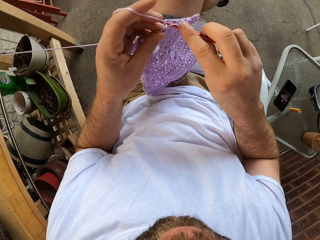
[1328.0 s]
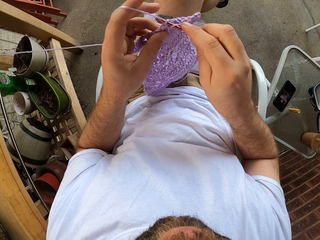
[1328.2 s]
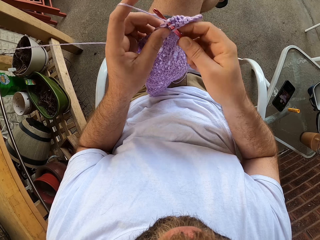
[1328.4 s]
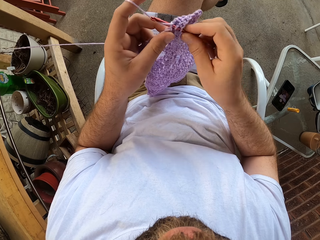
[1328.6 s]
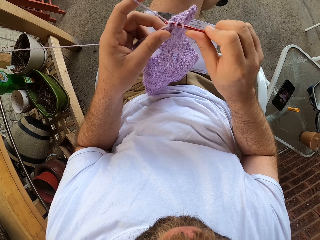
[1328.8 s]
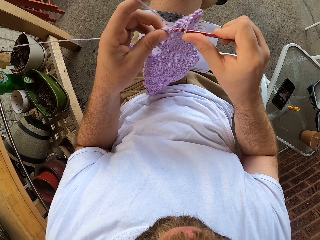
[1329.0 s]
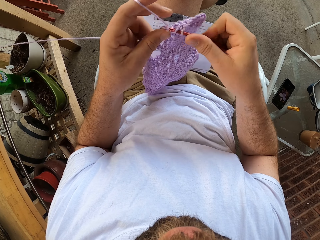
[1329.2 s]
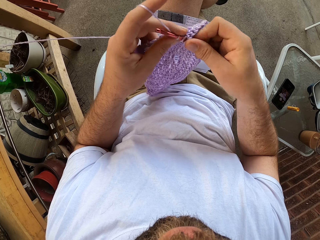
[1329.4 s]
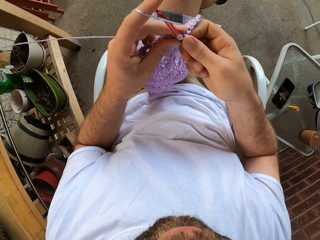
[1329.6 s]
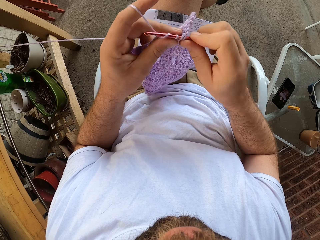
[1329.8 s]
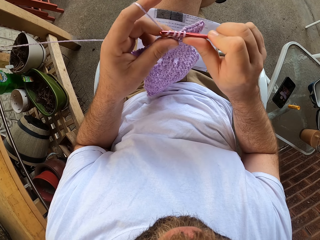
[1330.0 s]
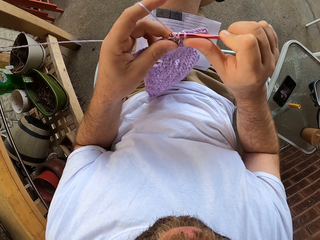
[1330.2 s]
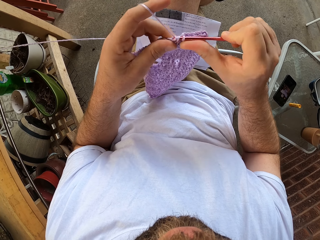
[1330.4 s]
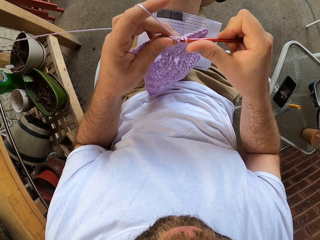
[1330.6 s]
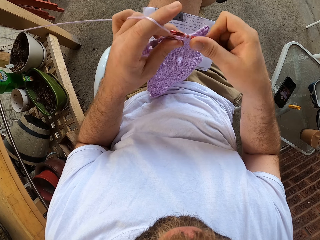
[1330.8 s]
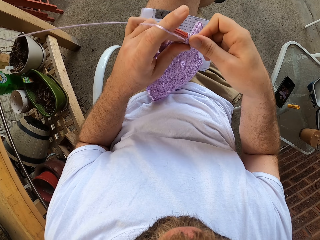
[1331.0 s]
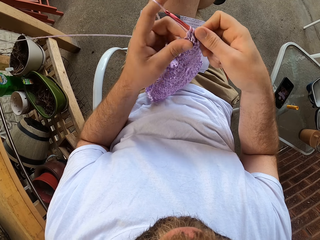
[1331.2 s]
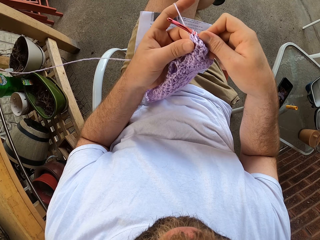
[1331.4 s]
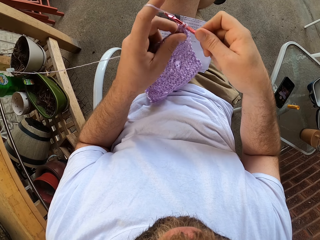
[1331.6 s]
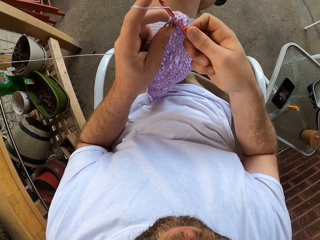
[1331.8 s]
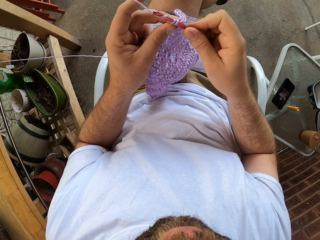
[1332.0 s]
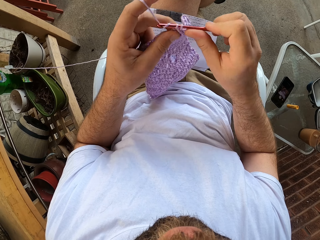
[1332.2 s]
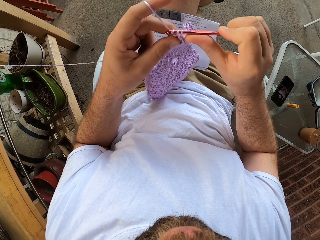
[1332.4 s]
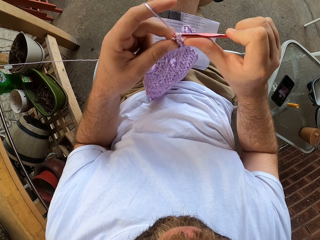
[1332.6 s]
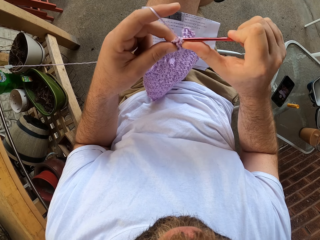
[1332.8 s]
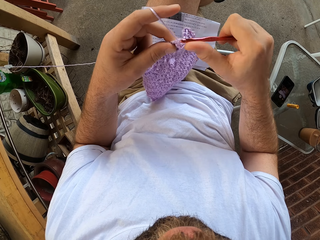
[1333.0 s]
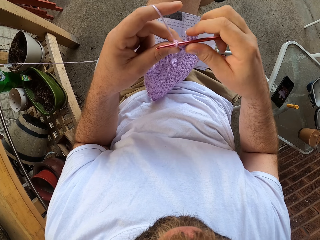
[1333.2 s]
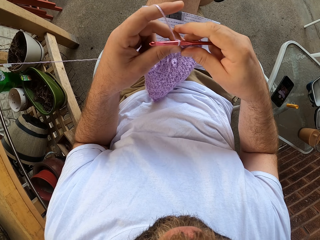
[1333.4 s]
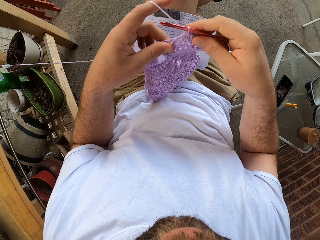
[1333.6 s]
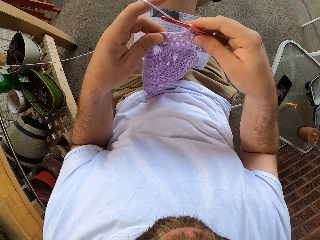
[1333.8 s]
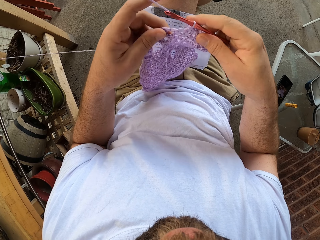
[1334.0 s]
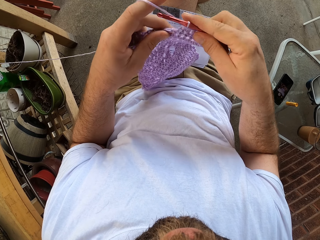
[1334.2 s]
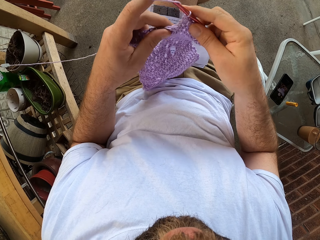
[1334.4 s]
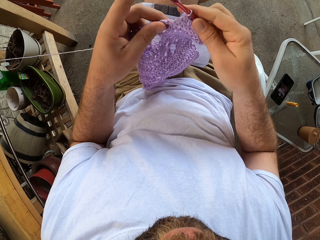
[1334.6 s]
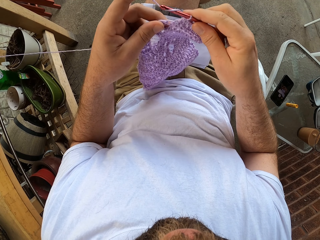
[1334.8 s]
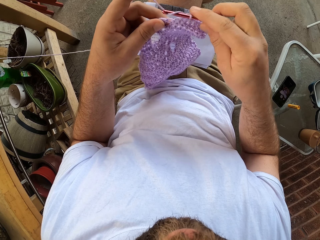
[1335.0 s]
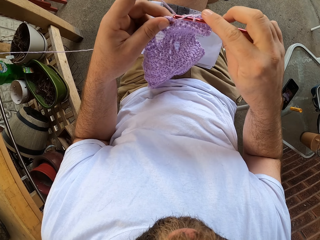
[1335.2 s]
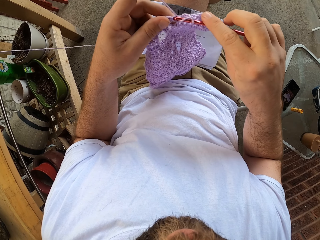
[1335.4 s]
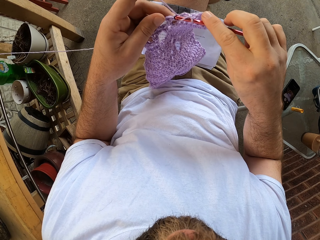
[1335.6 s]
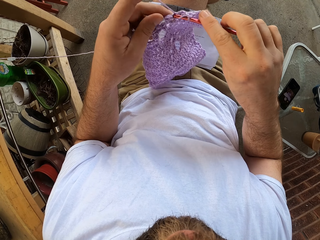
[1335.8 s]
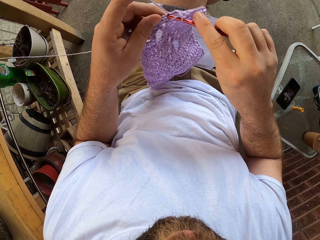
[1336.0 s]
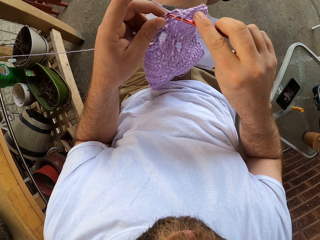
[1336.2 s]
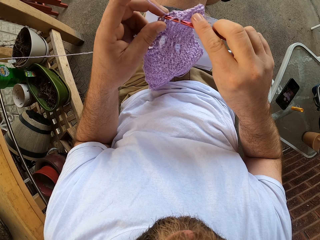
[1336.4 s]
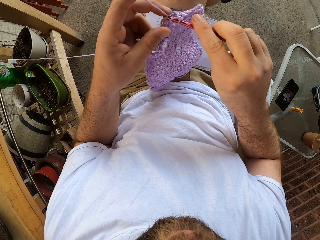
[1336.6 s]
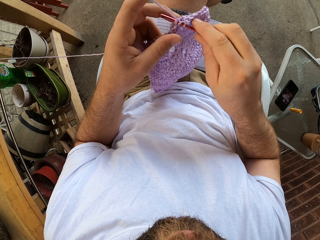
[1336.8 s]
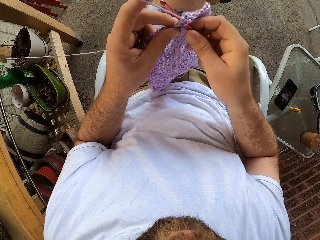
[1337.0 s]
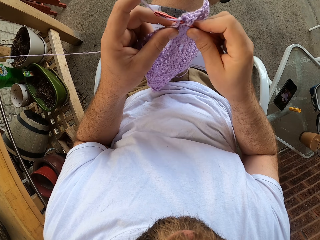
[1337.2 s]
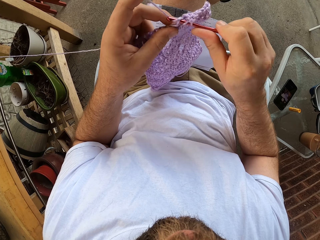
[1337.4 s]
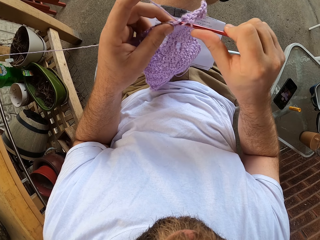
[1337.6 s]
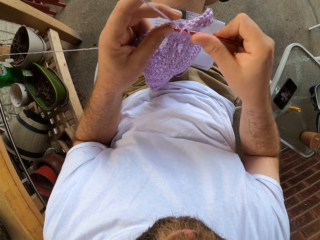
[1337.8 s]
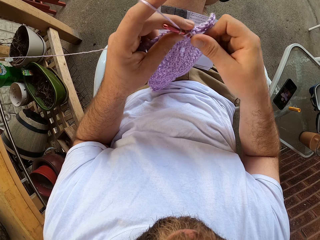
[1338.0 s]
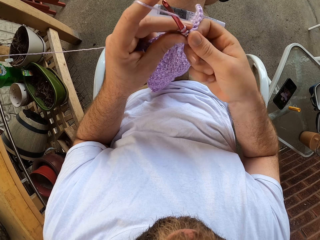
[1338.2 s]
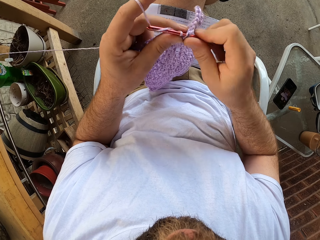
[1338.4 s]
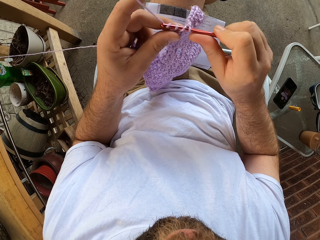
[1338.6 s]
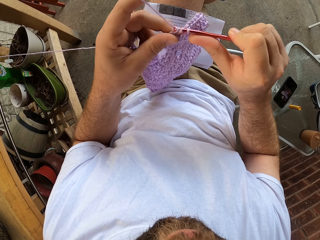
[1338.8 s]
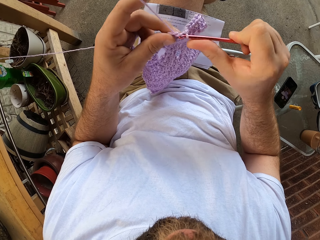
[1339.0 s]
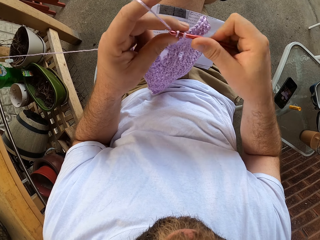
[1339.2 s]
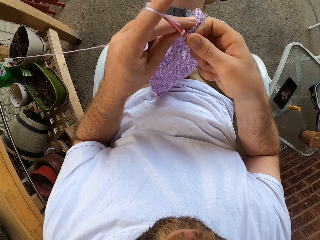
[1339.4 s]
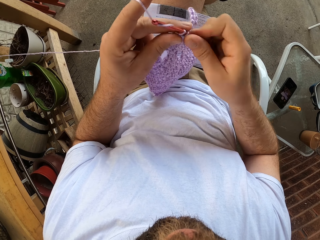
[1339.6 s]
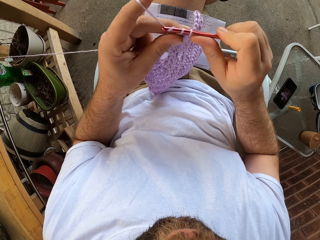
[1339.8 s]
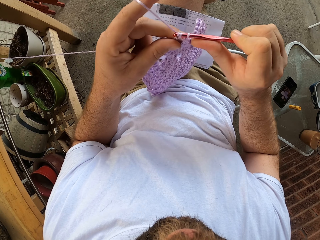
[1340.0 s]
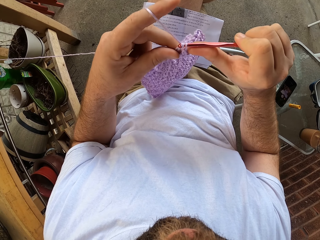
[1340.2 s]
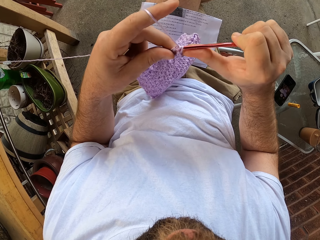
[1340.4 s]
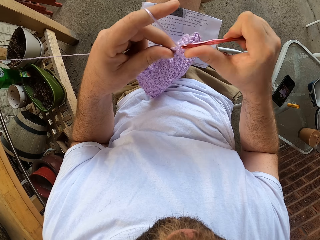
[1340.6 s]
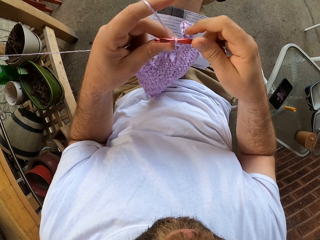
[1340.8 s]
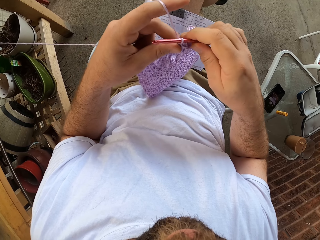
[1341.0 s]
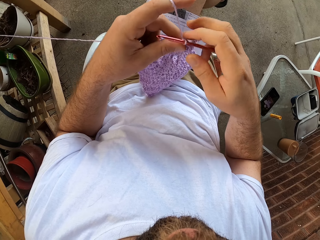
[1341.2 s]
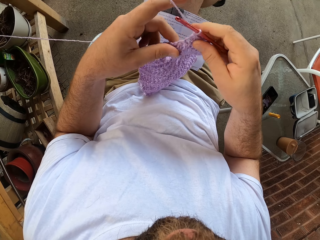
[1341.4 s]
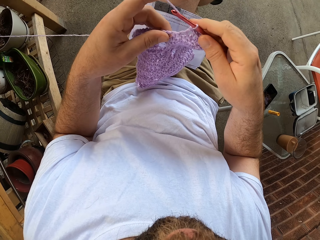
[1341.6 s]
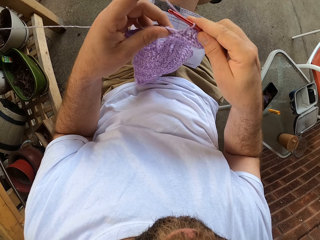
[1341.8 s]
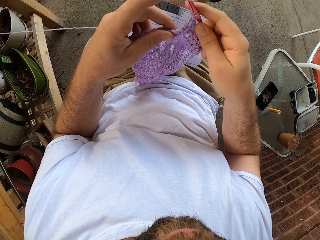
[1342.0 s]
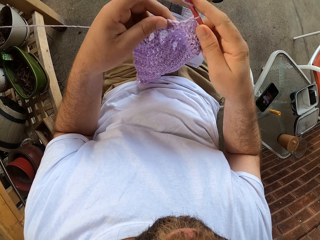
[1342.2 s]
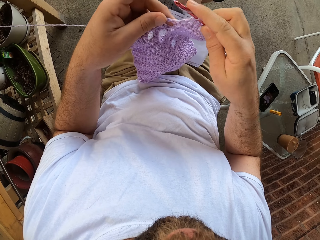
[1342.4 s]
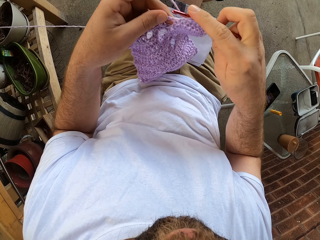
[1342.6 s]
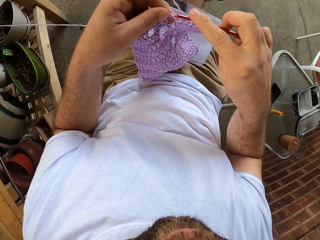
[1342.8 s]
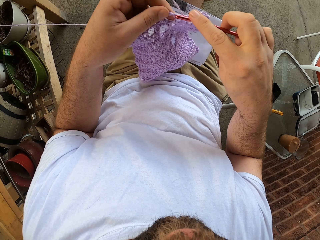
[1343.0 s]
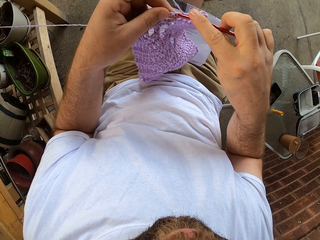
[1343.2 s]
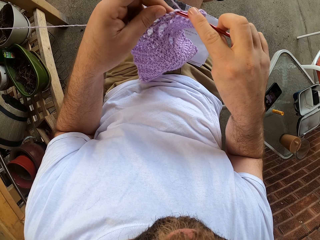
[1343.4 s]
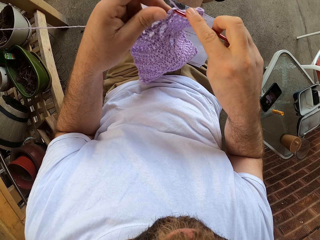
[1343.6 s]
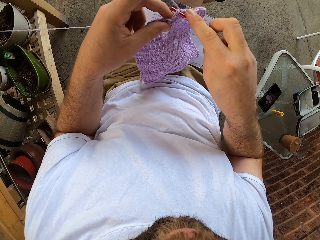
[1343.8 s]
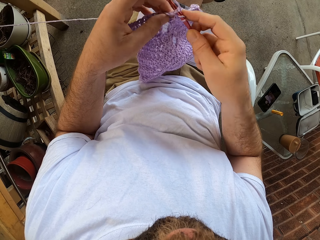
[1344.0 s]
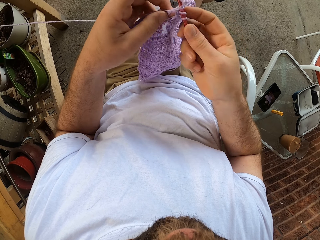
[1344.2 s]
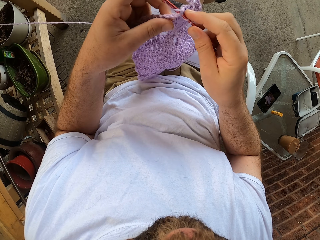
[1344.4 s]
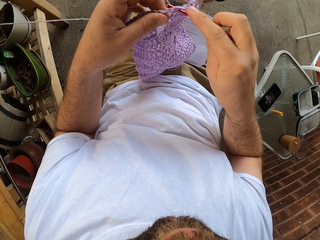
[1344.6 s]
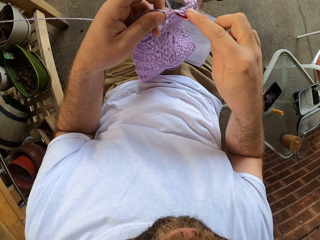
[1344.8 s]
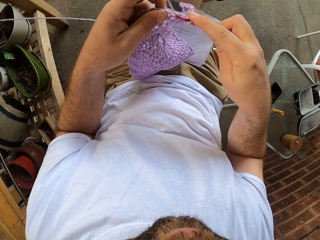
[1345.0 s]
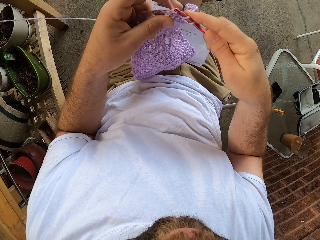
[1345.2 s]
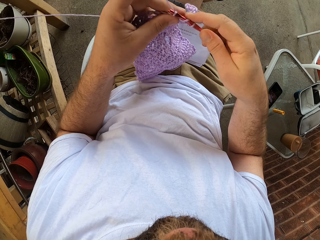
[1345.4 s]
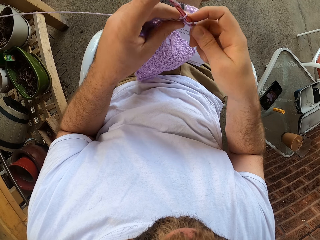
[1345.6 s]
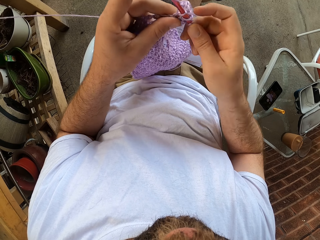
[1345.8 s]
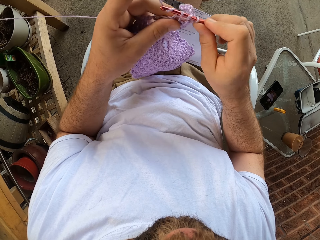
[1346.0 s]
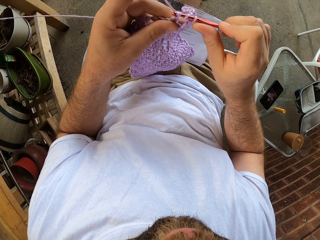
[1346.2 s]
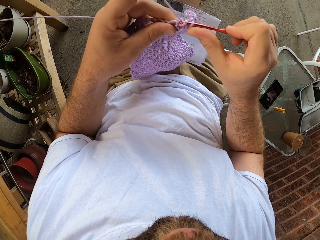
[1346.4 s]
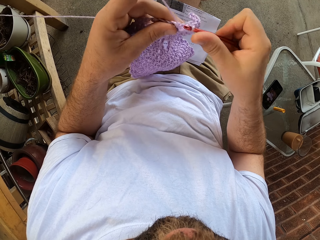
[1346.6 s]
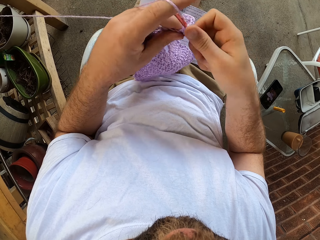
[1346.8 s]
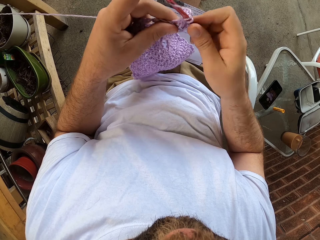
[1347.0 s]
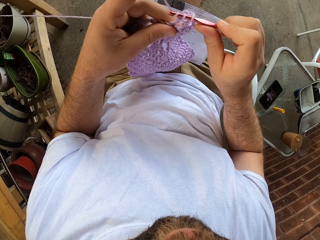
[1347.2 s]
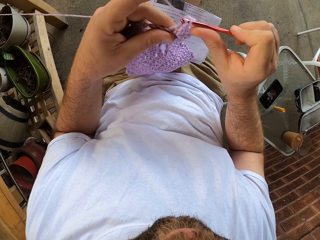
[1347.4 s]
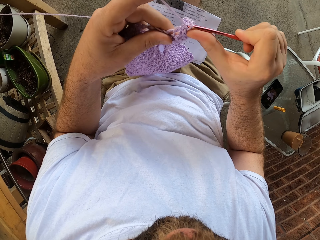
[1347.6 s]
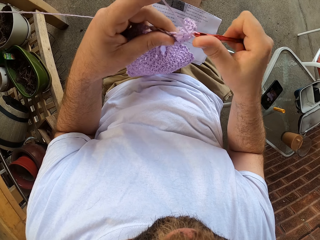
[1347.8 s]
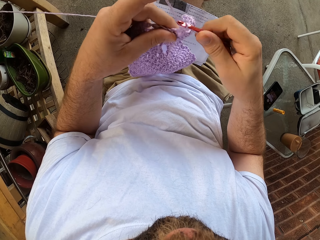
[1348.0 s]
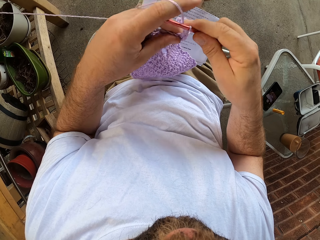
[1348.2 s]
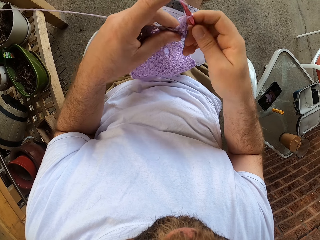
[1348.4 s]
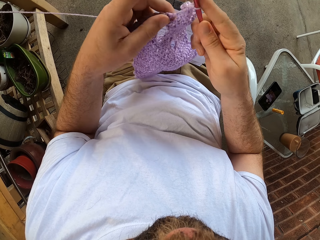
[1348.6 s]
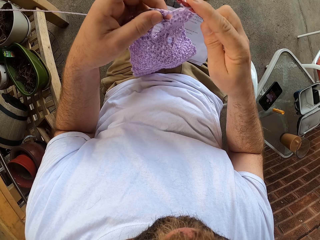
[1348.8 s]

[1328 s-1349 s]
The camera wearer adjusts the fabric. They loop the yarn around the crochet hook and crochet the fabric using the crochet hook. They adjust the fabric. They loop the yarn around the crochet hook and crochet the fabric using the crochet hook.
